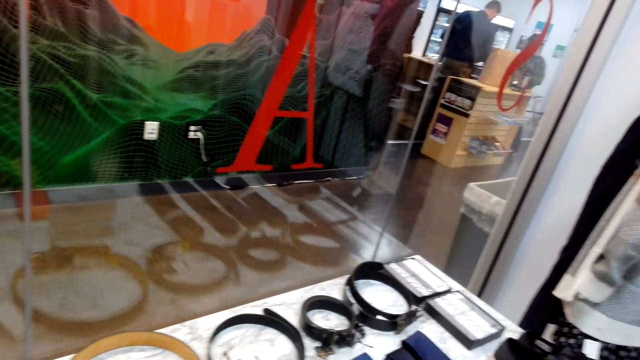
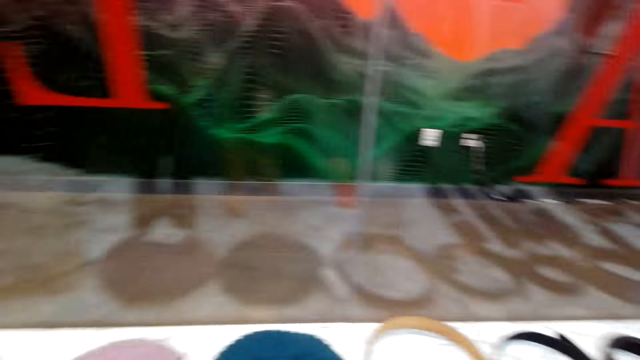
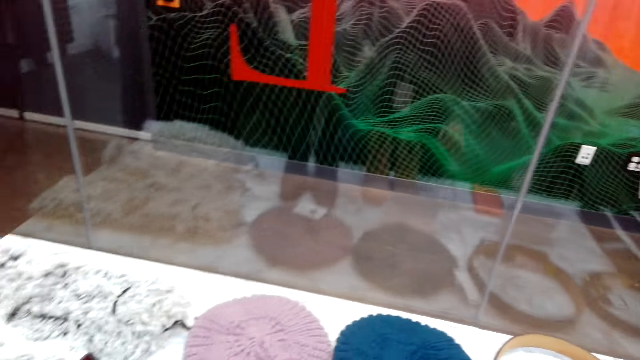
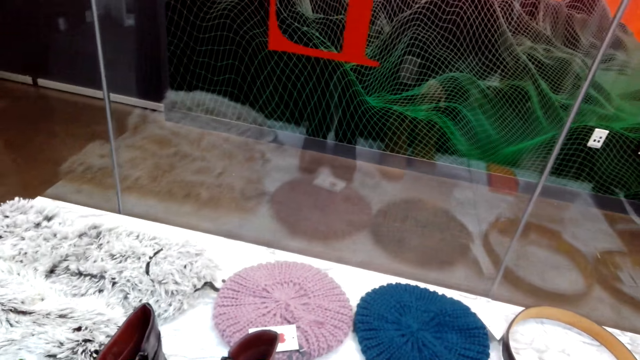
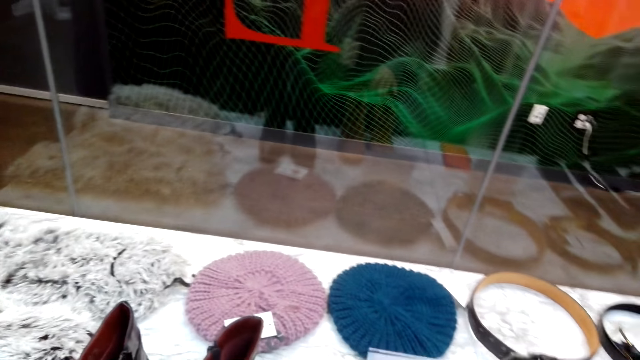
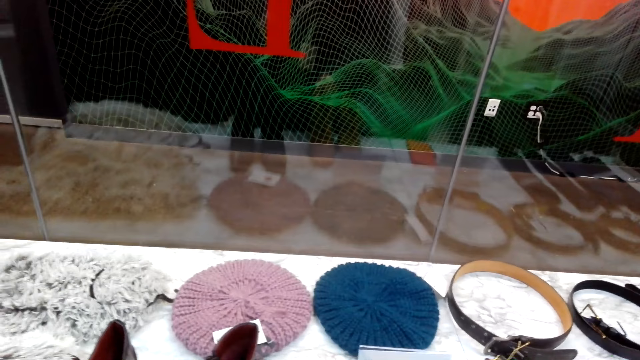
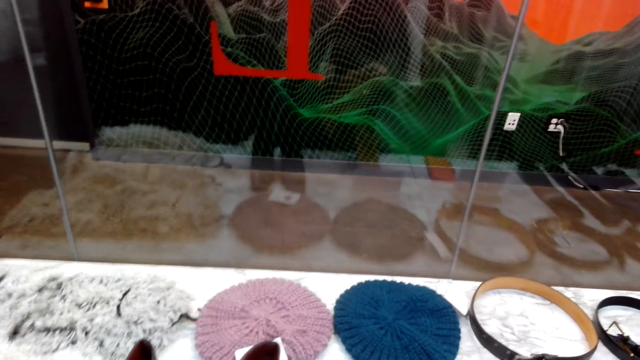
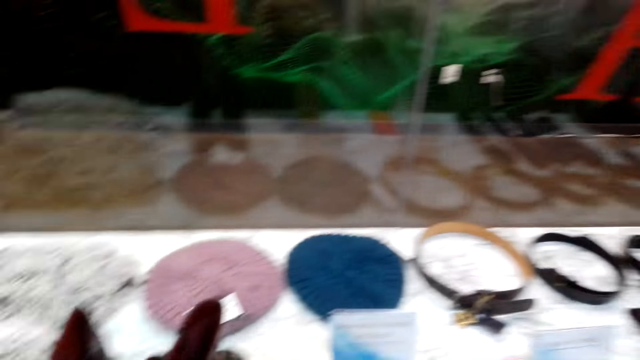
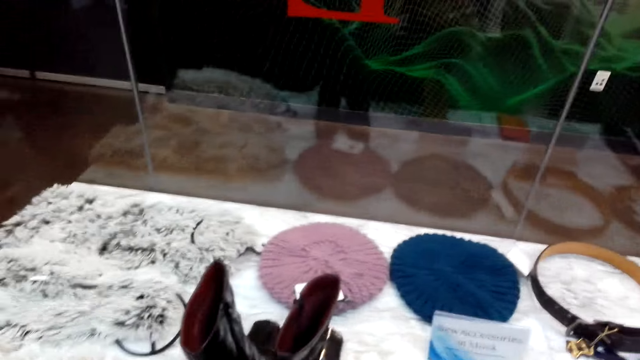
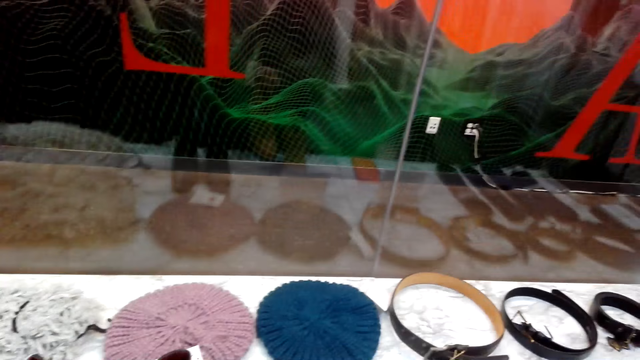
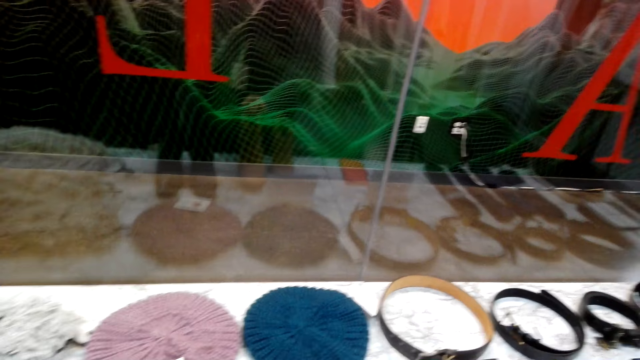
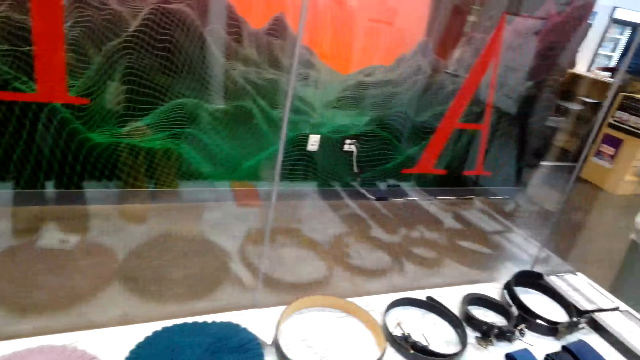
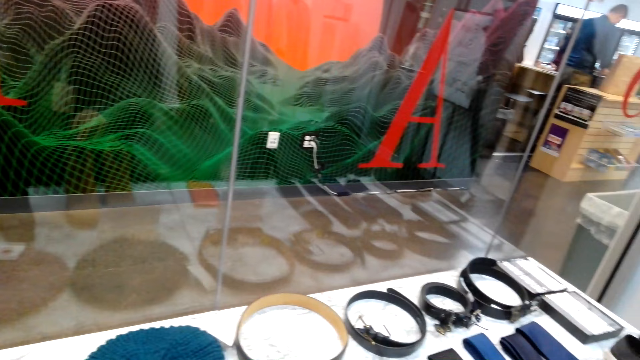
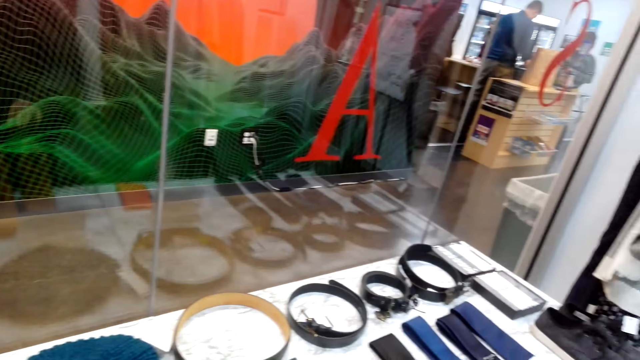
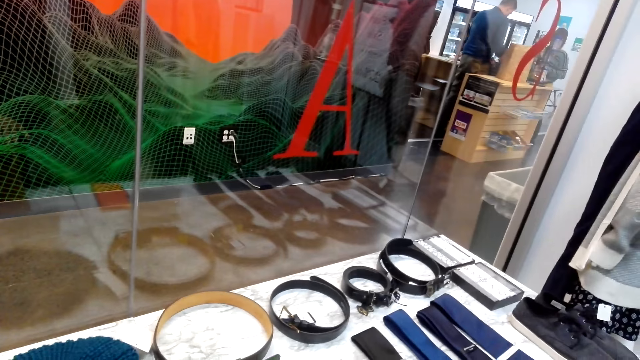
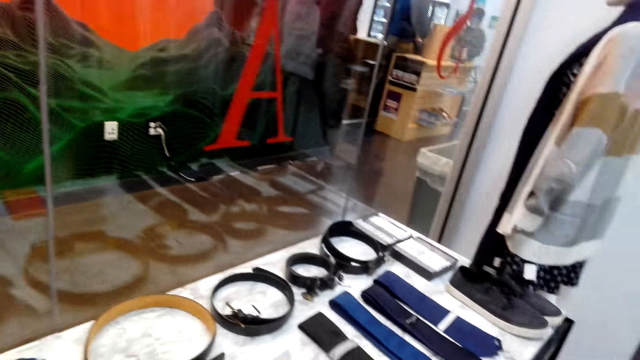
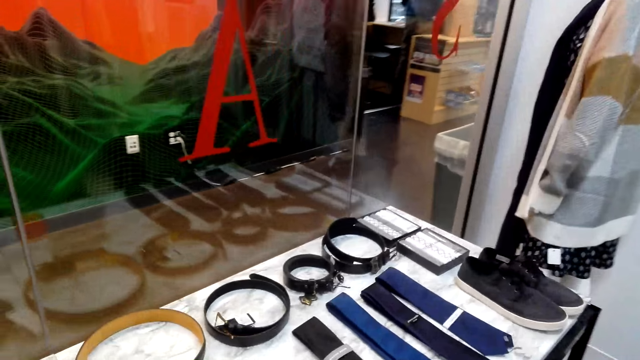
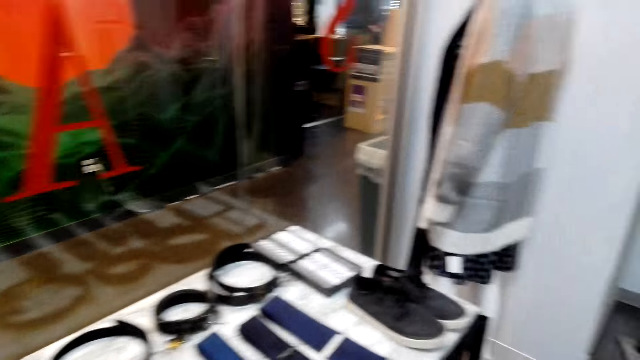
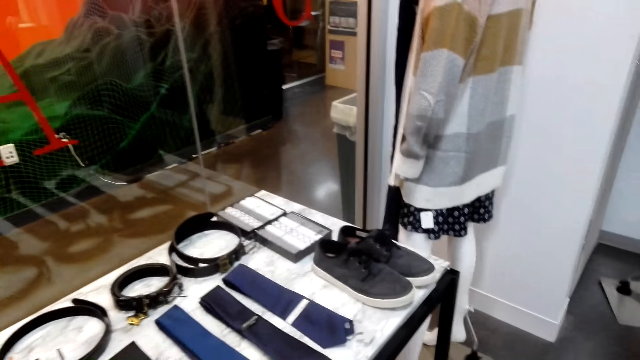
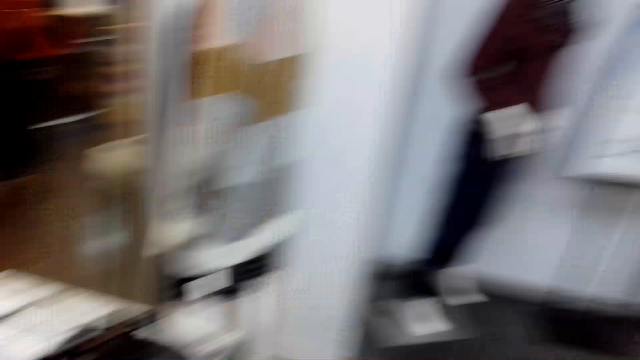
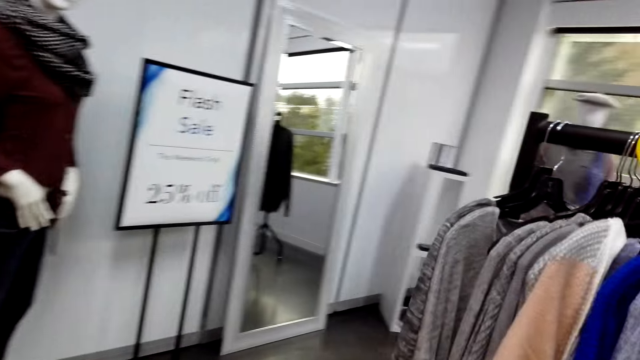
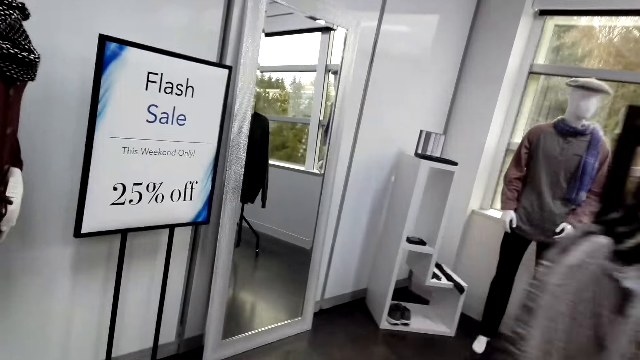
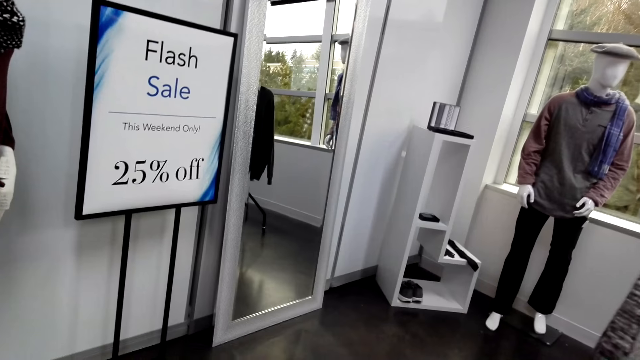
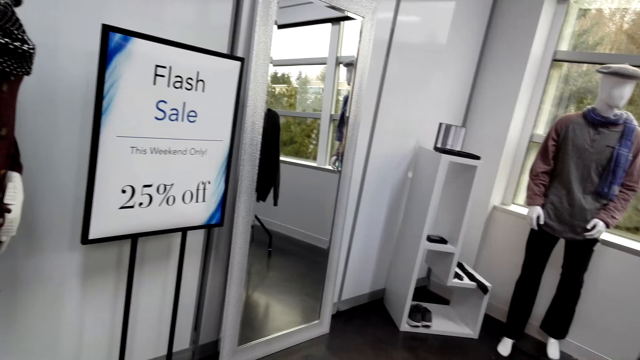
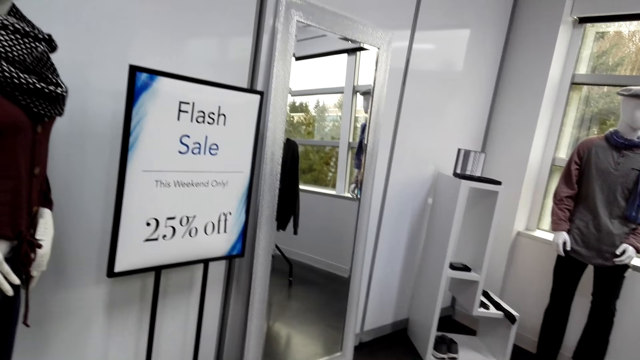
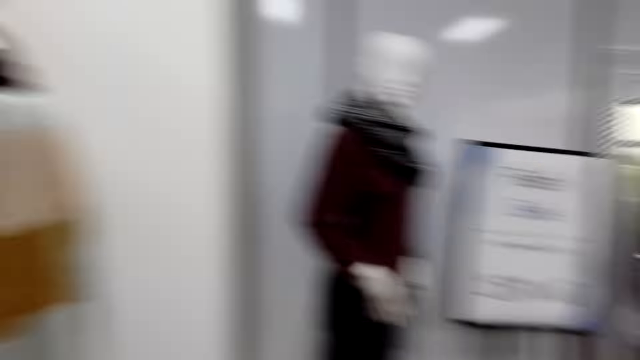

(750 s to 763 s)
The camera wearer looks around. They touch the boots with the right hand. They pick the boot from the counter with the right hand. They place the boot on the counter with the right hand. They turn around the counter. They move around. They look towards the money queen.

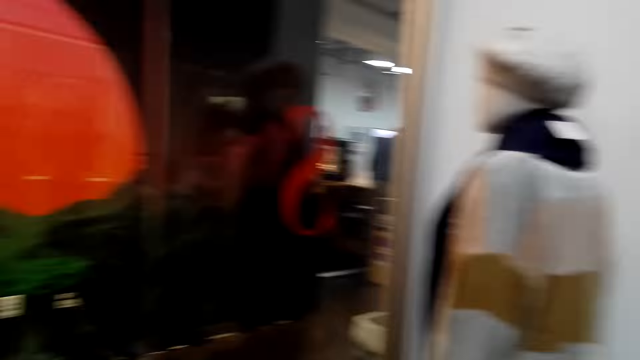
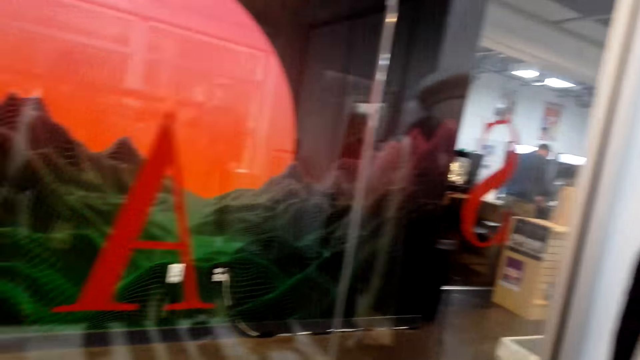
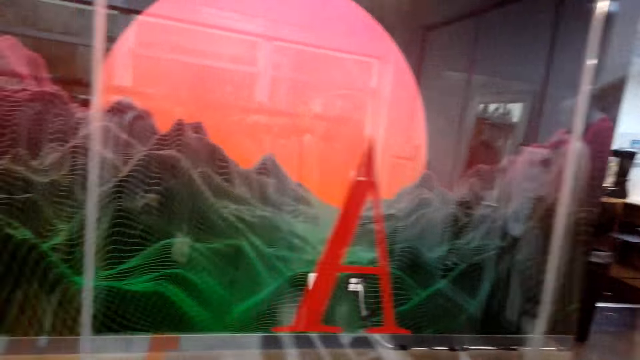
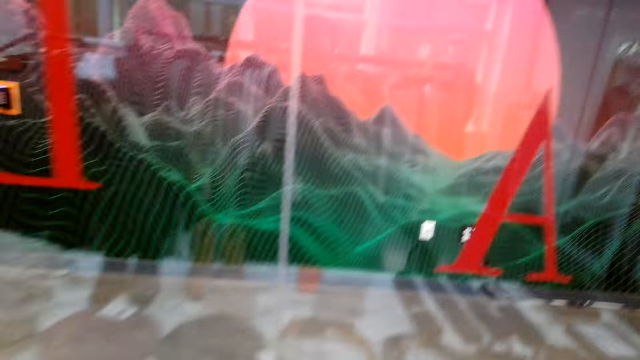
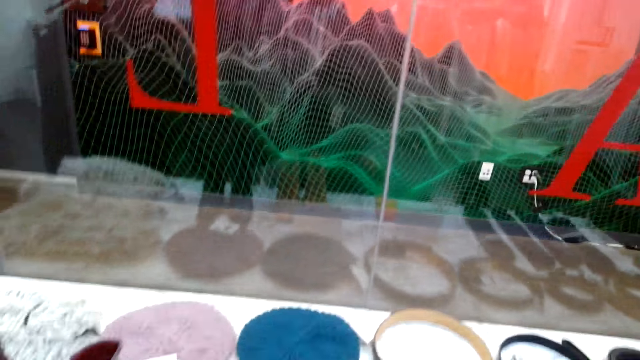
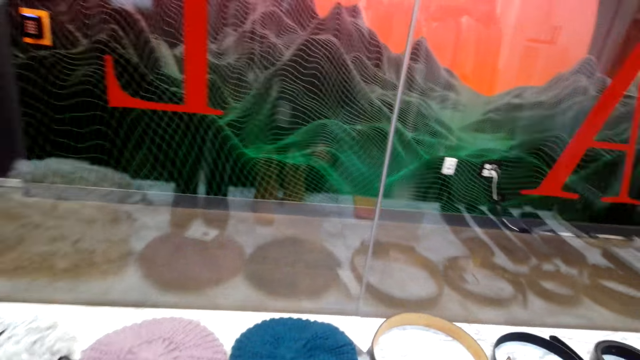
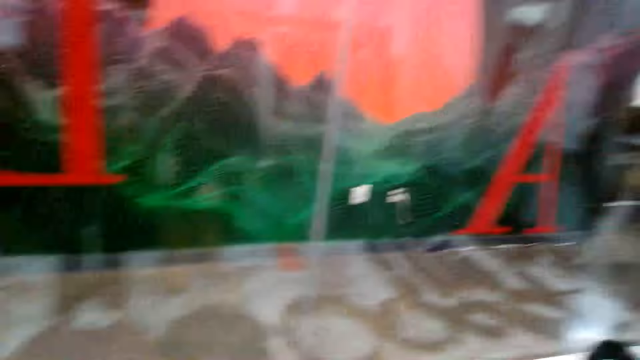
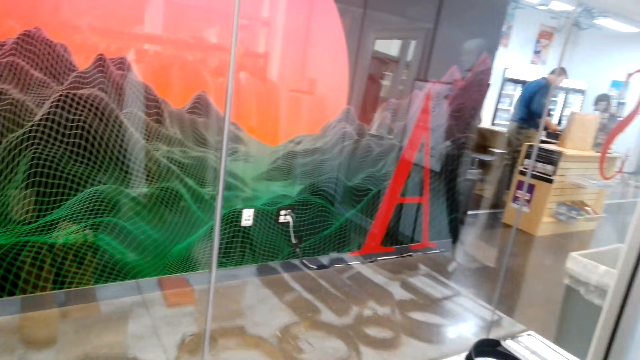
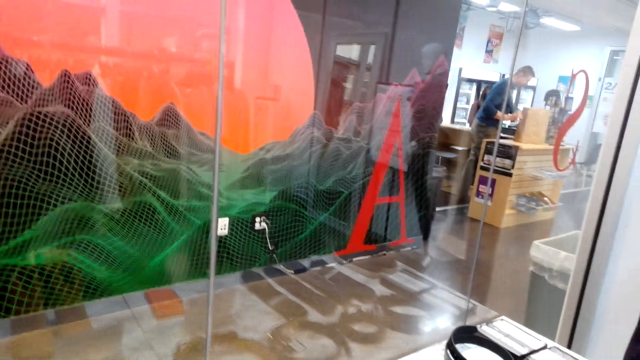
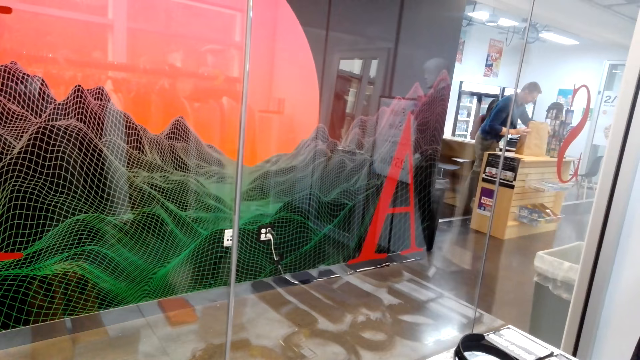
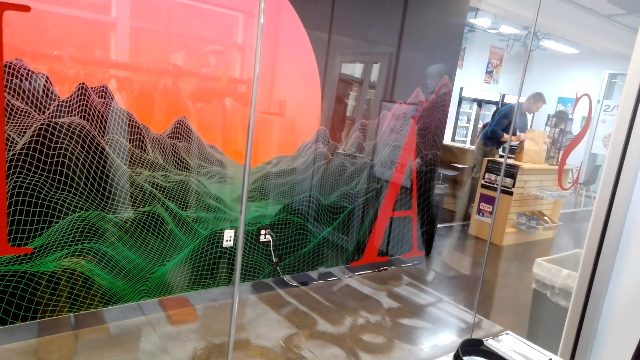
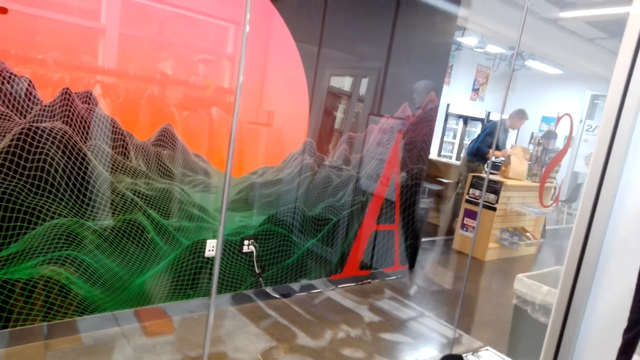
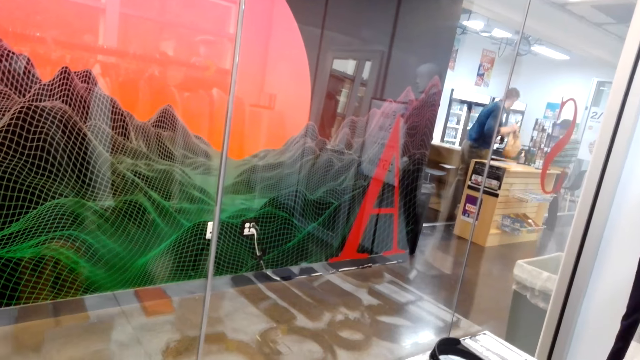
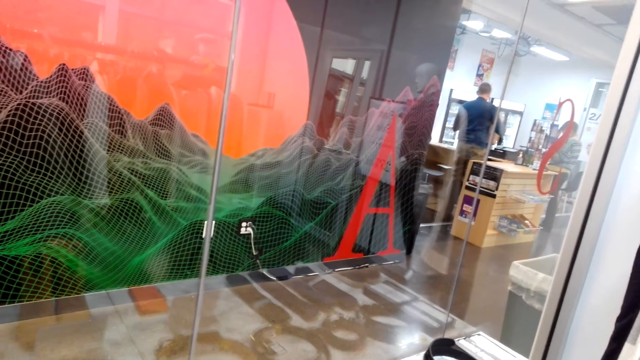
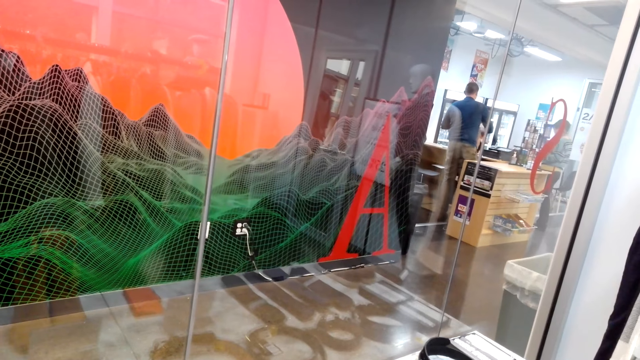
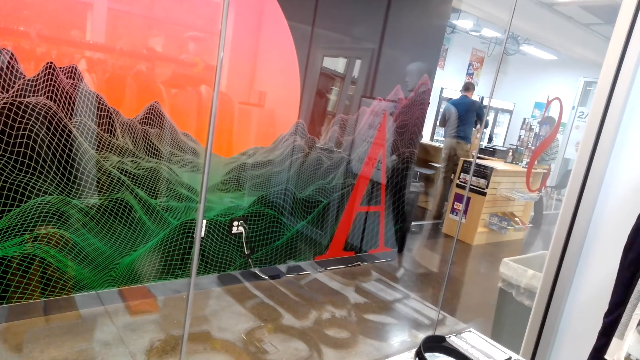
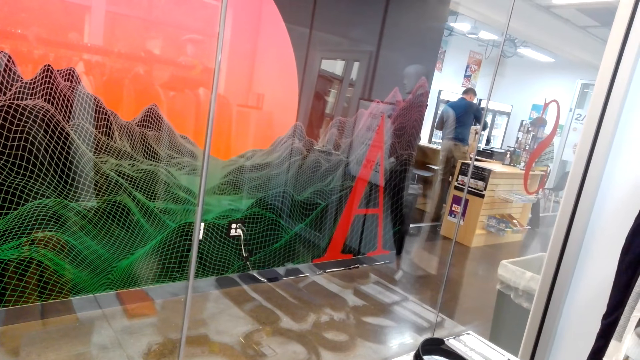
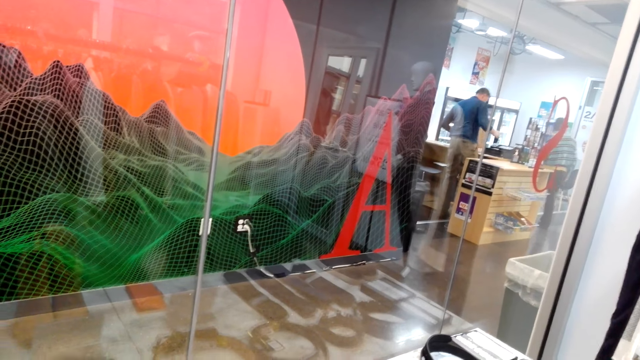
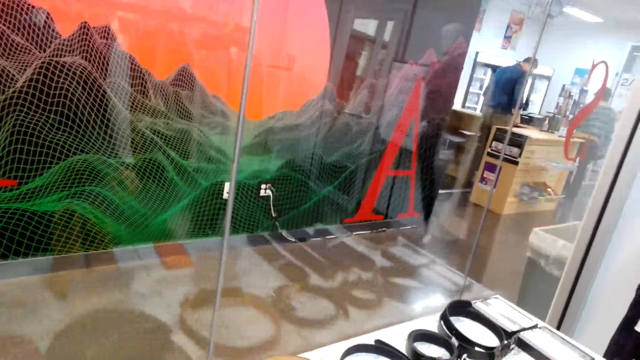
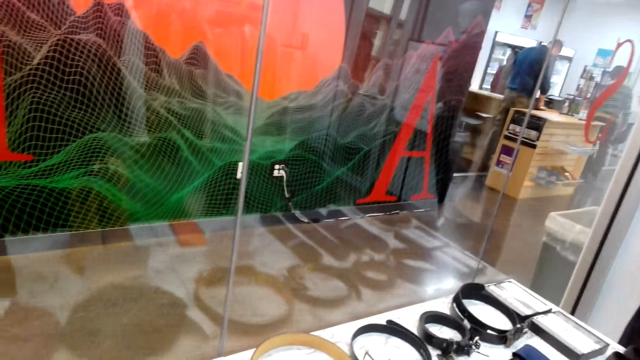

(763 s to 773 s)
The camera wearer turns towards the counter. They turn around the counter. They look around.
